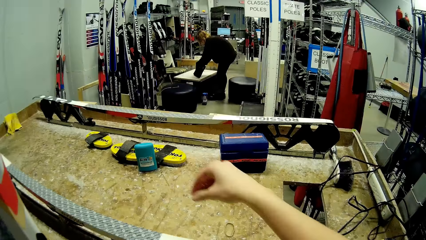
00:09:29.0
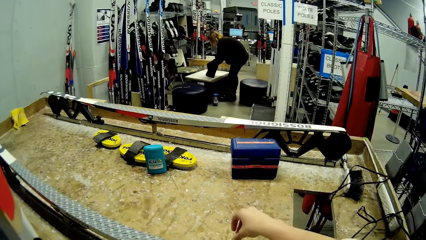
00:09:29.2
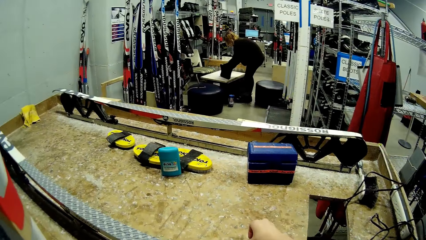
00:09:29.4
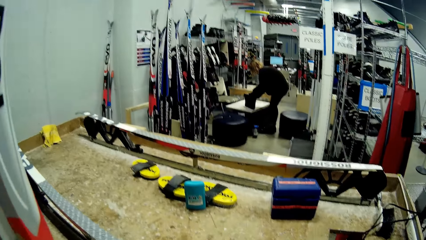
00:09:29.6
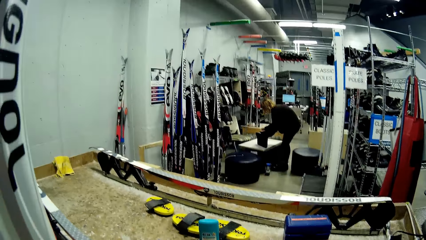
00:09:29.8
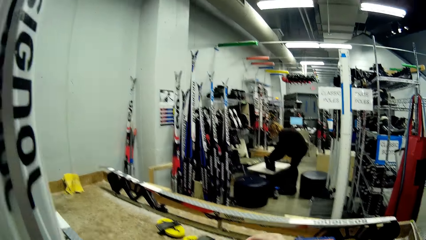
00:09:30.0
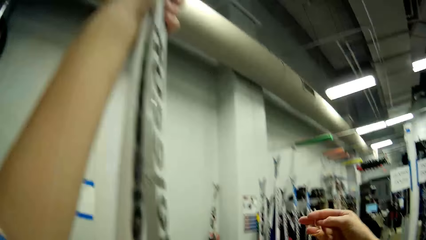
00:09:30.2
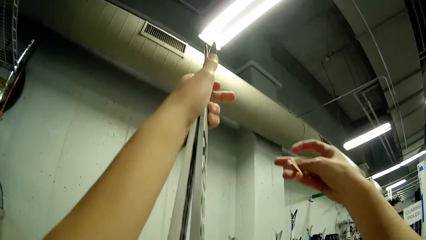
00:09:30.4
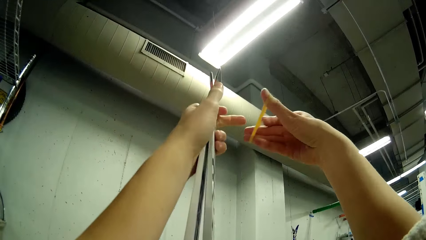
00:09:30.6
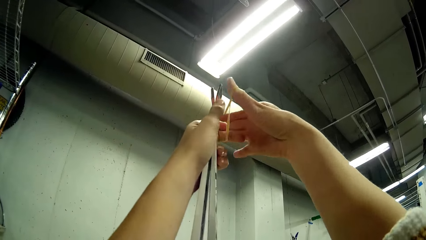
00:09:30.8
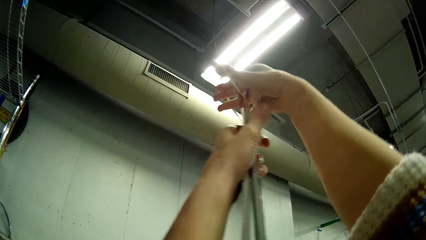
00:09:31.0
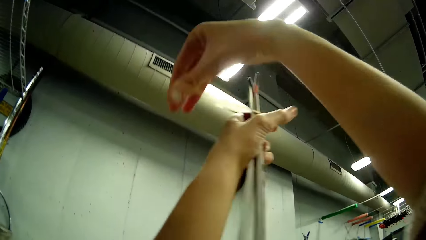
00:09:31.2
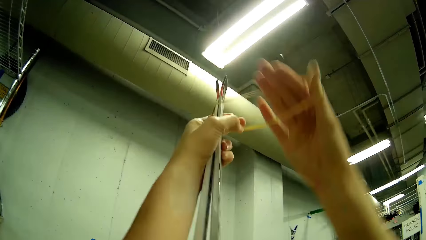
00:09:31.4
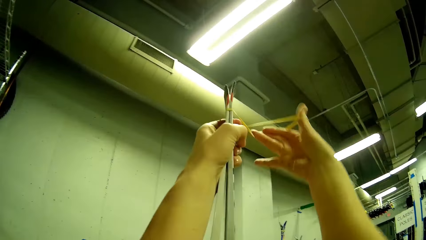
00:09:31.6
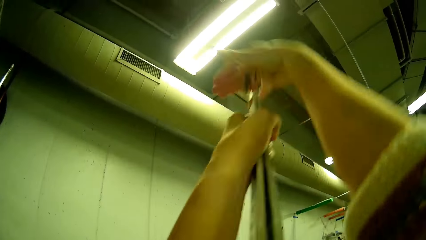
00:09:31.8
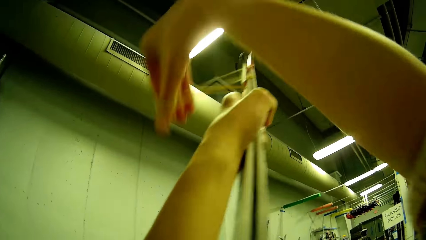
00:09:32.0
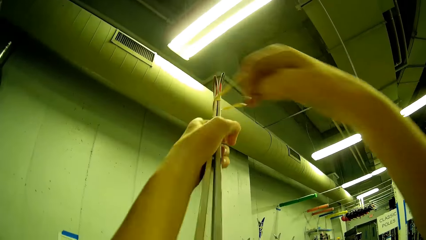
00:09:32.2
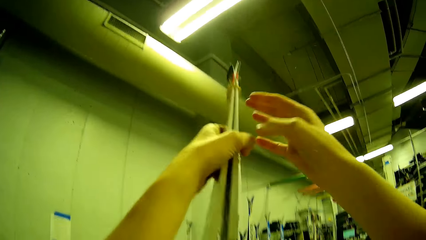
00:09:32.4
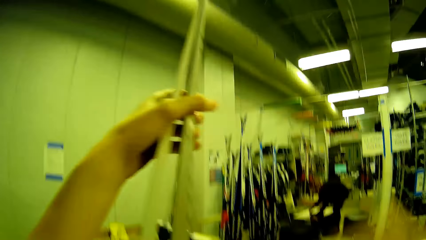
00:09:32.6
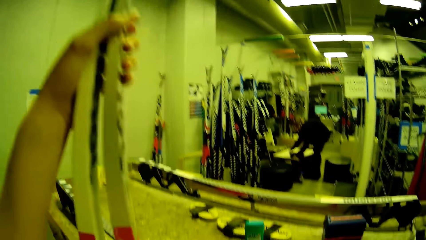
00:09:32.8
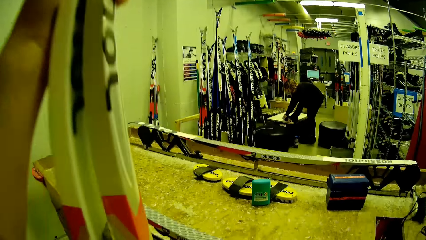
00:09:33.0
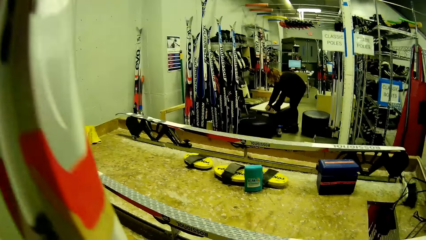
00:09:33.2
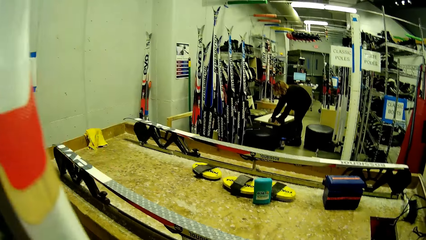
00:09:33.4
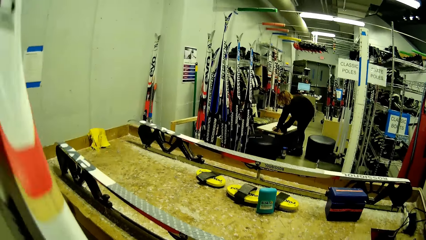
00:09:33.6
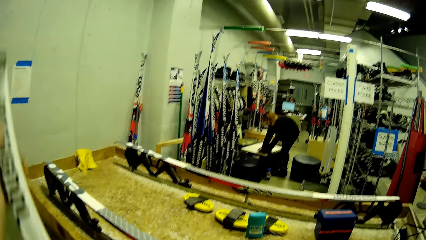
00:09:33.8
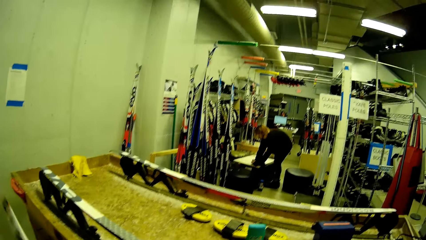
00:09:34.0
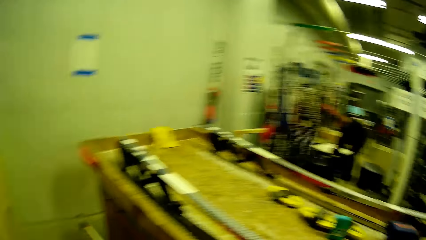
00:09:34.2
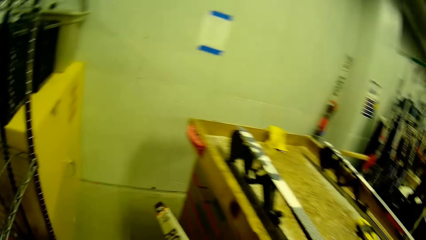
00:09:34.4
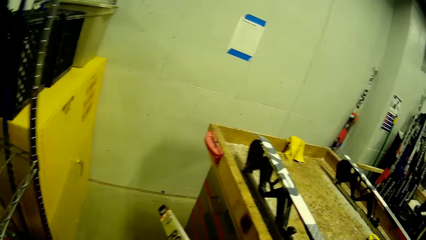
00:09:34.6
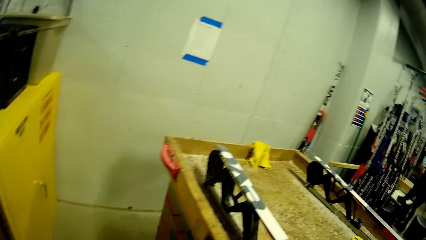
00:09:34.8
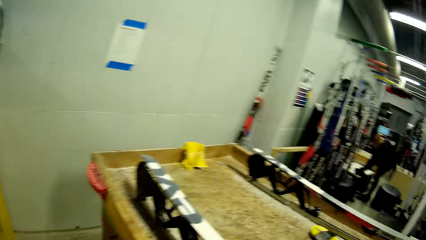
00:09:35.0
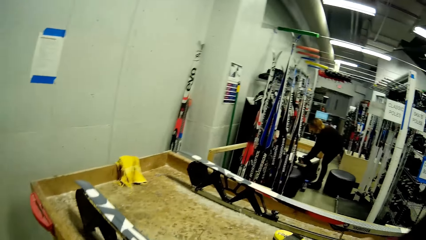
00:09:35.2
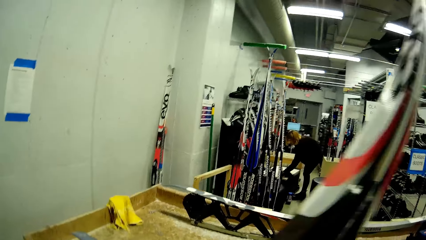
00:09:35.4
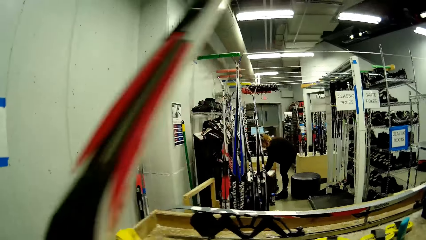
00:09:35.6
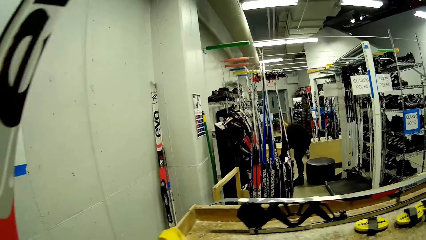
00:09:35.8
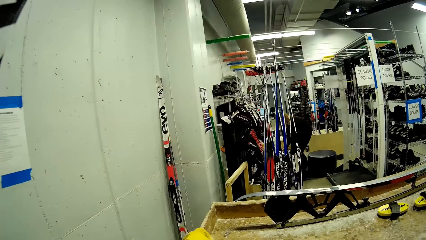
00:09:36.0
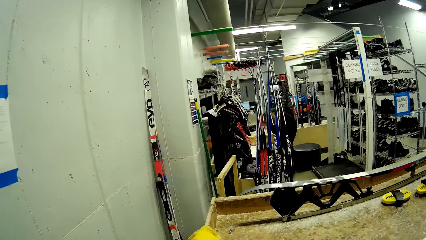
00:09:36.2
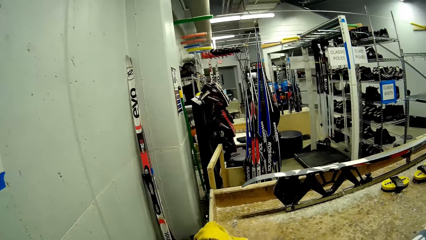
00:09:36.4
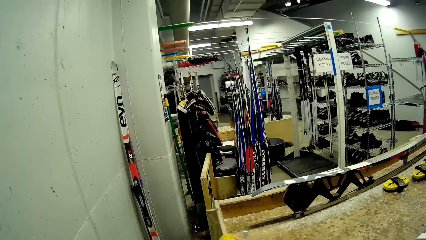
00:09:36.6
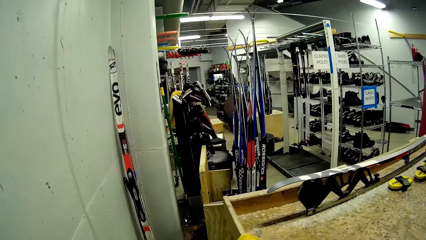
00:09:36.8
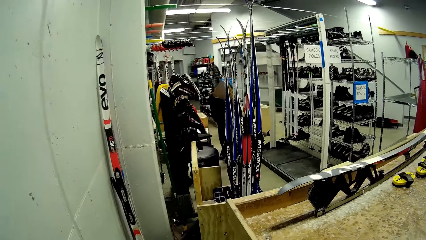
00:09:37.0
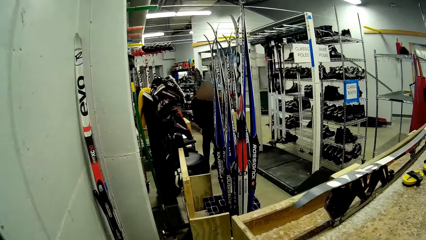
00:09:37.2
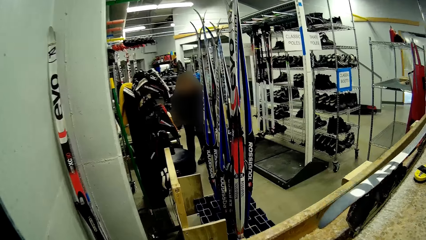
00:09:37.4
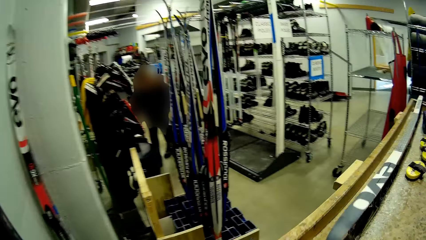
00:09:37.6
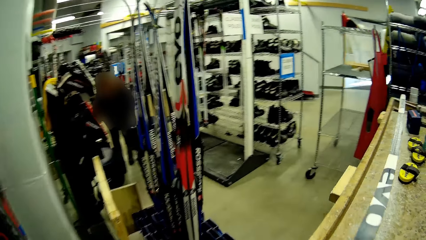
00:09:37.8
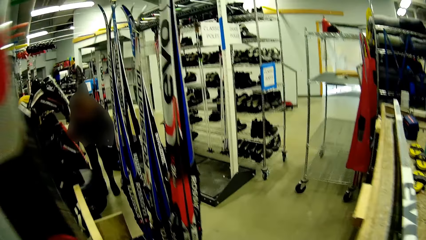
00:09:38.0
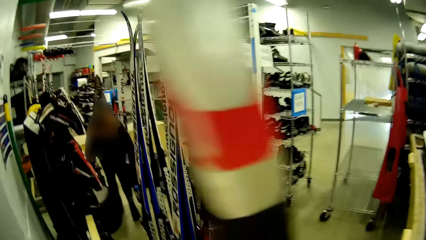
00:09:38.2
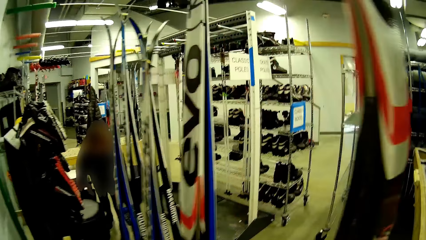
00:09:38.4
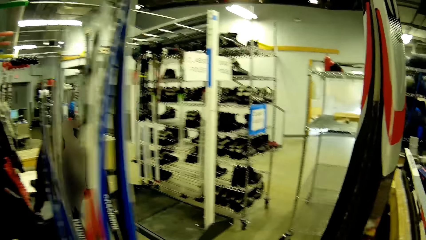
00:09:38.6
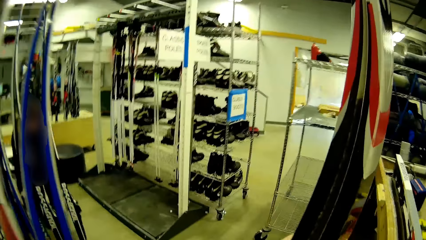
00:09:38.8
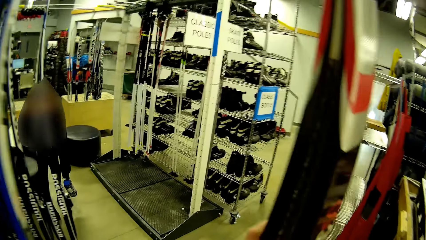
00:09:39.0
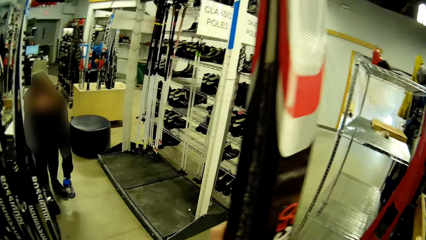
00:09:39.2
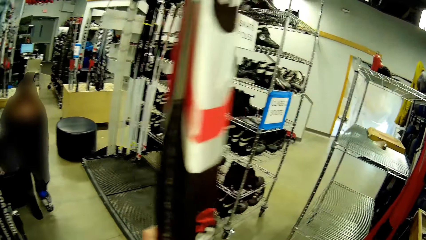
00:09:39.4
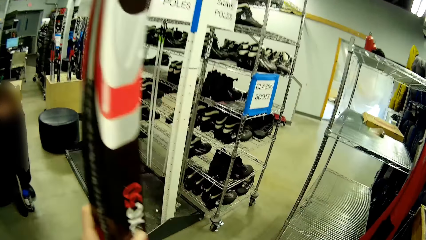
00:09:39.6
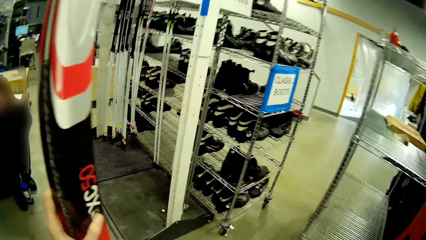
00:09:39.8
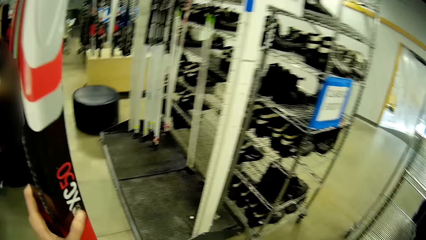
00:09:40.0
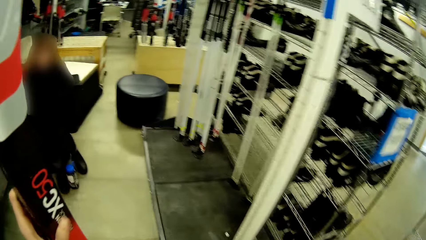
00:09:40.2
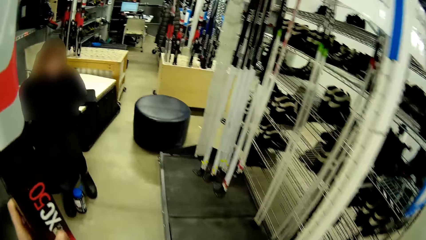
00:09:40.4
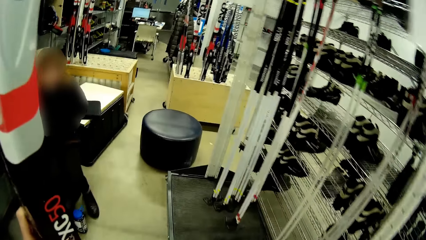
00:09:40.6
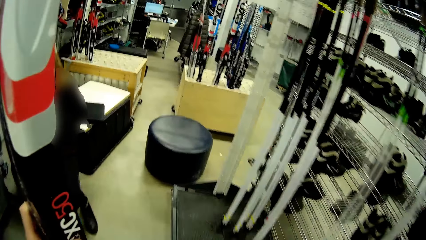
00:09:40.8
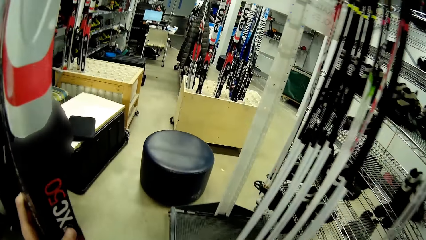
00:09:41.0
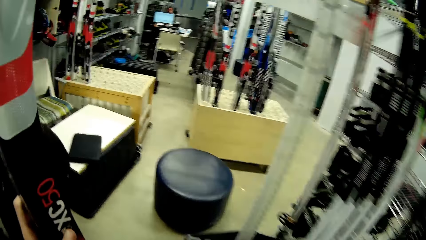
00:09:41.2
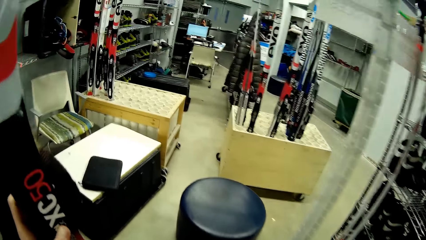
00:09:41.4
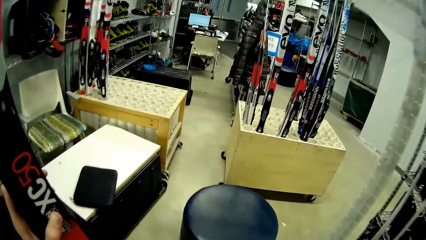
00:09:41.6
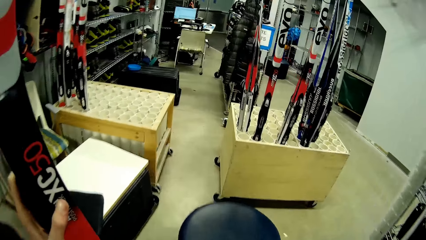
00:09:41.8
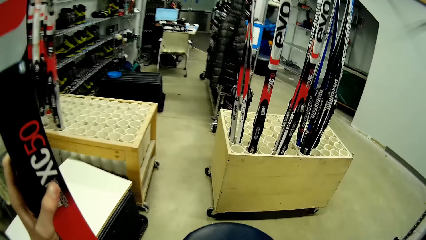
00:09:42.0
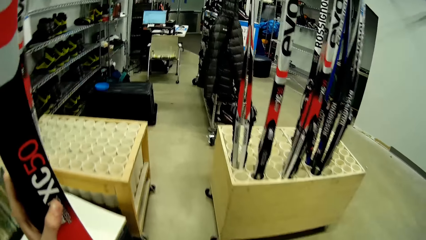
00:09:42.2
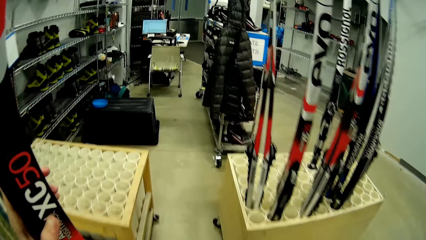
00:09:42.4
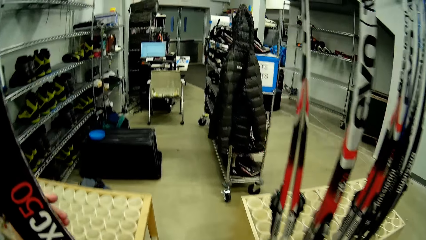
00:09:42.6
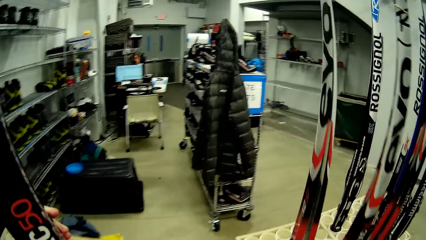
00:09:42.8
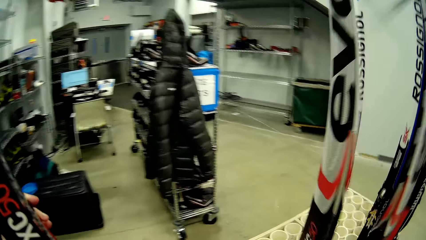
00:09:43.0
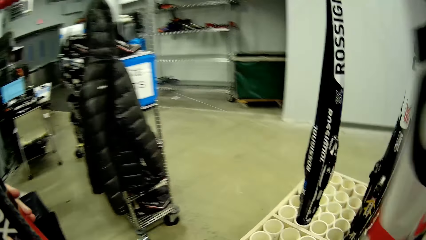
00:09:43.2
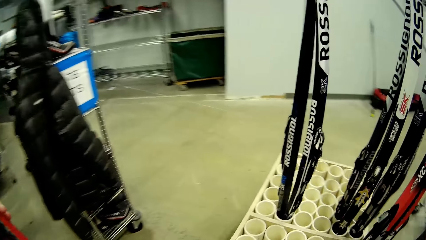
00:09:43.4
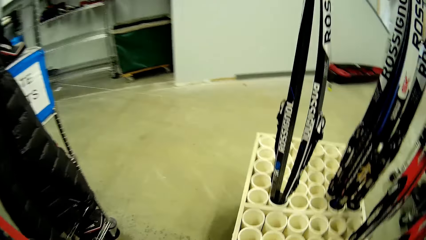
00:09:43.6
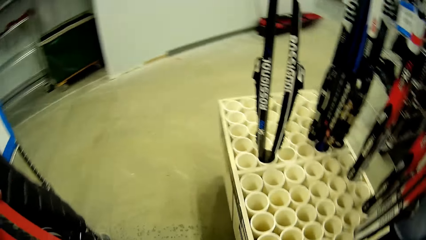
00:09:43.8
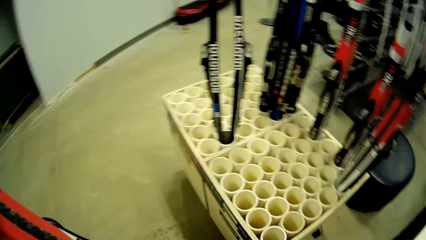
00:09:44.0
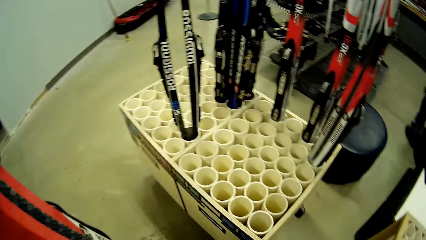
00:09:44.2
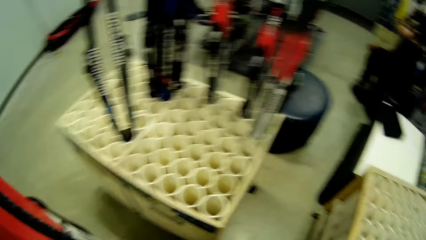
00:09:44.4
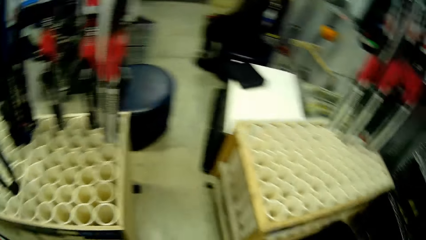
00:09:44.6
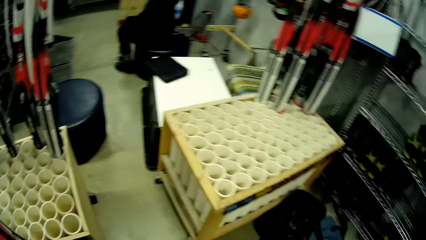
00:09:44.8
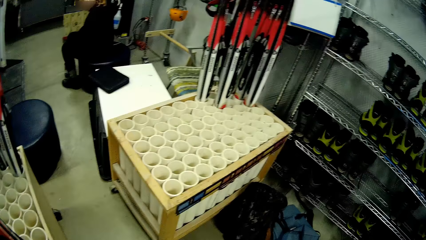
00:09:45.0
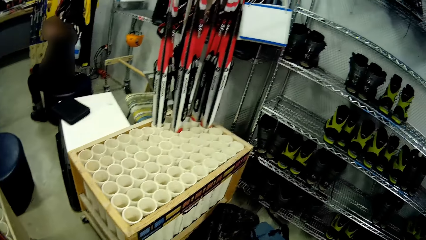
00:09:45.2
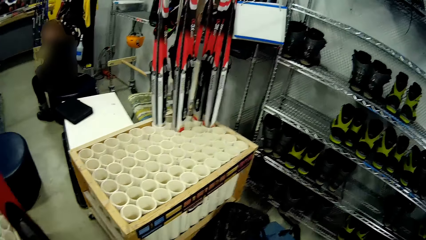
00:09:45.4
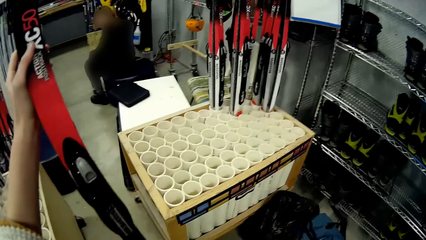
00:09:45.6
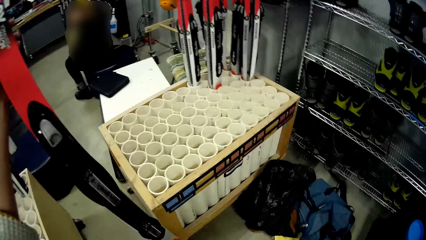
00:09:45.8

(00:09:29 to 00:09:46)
The camera wearer picks a rubber band from the table with his right hand. He bonds the pair of skis or poles with the rubber band with his right hand. He carries the poles and walks in the room. A man appears.
